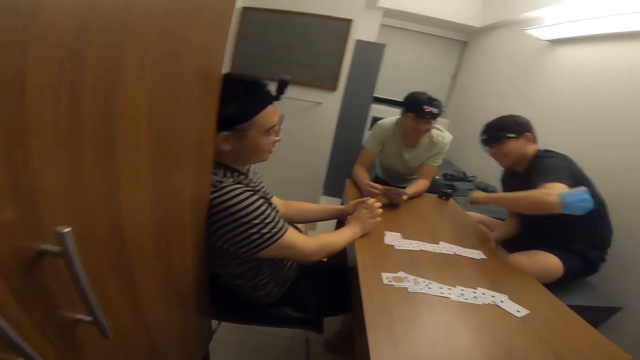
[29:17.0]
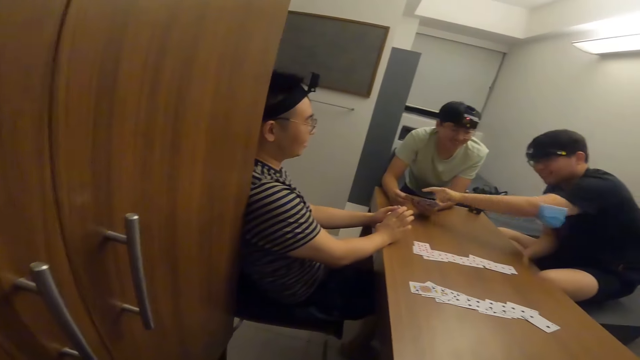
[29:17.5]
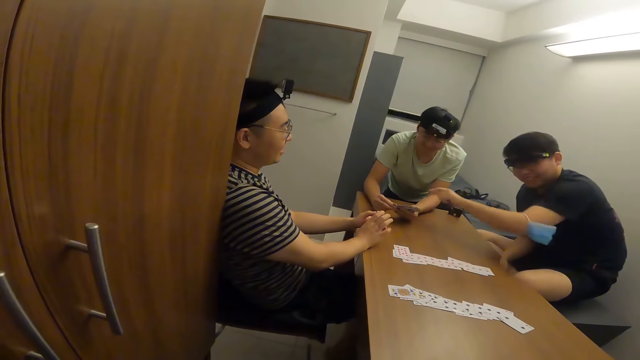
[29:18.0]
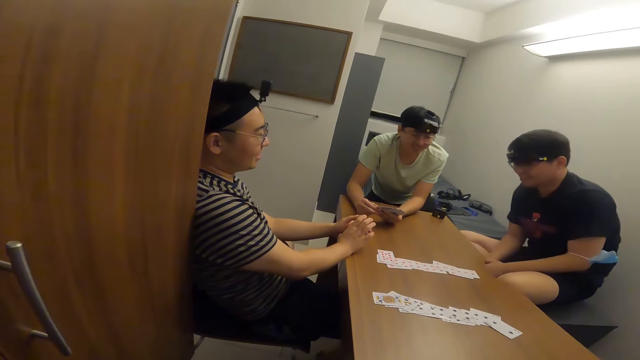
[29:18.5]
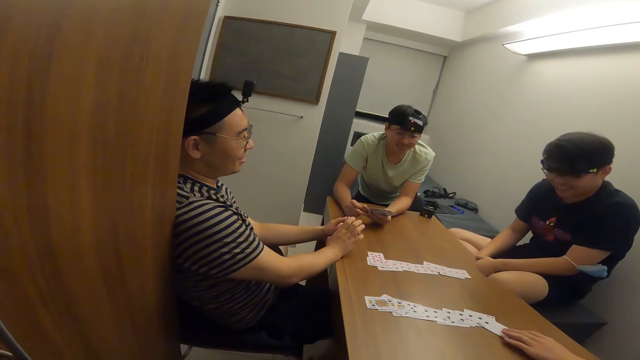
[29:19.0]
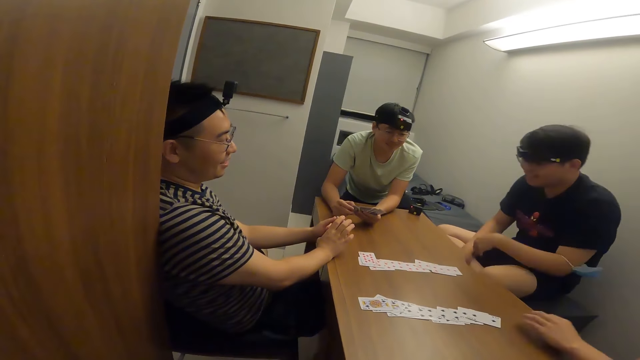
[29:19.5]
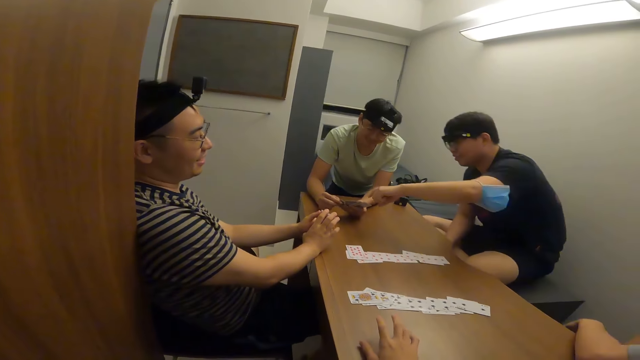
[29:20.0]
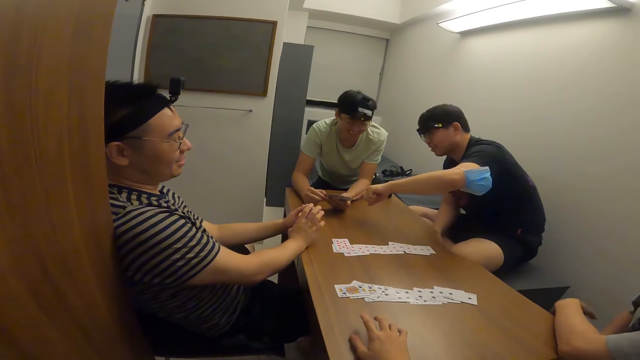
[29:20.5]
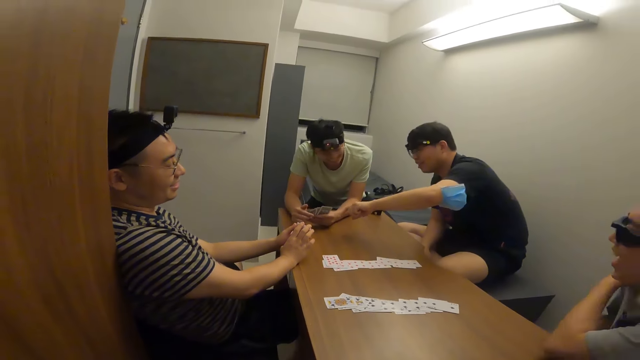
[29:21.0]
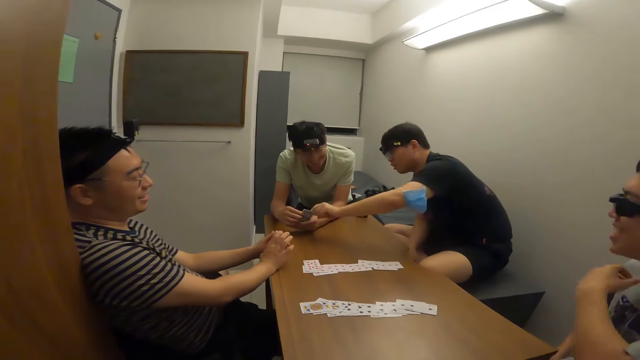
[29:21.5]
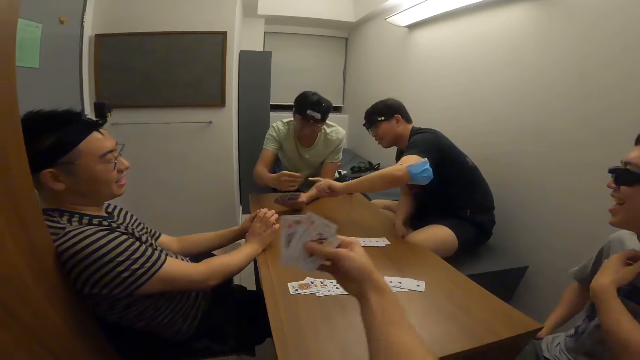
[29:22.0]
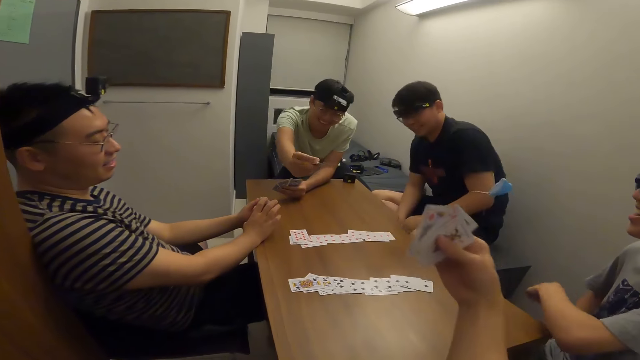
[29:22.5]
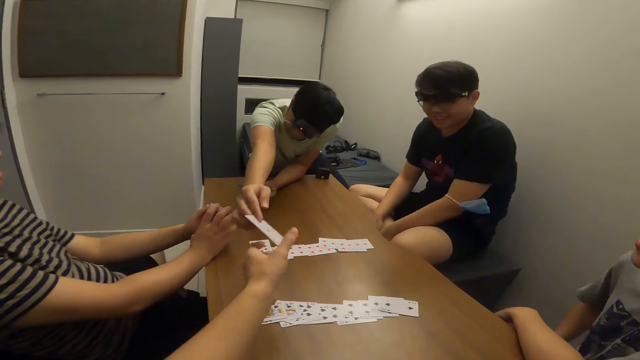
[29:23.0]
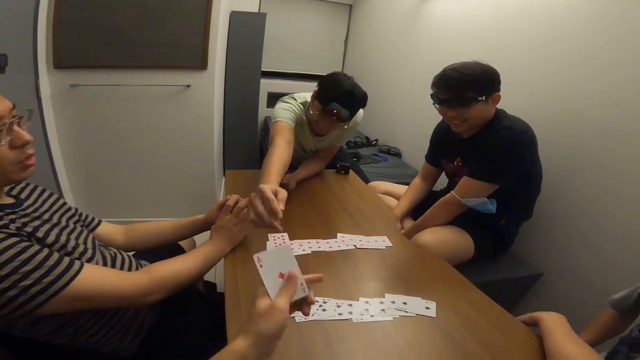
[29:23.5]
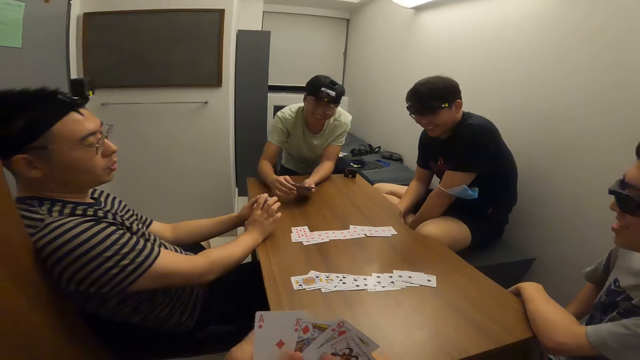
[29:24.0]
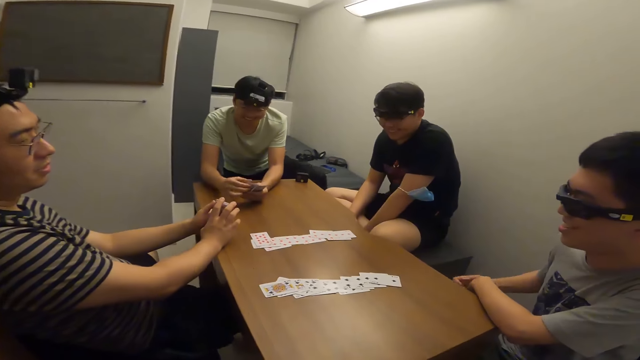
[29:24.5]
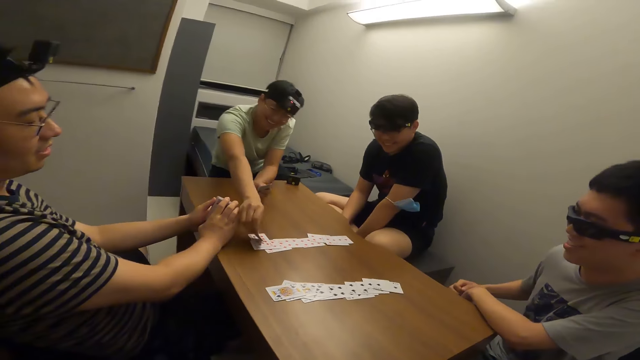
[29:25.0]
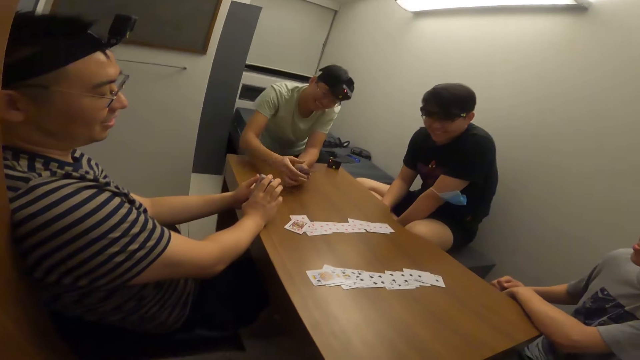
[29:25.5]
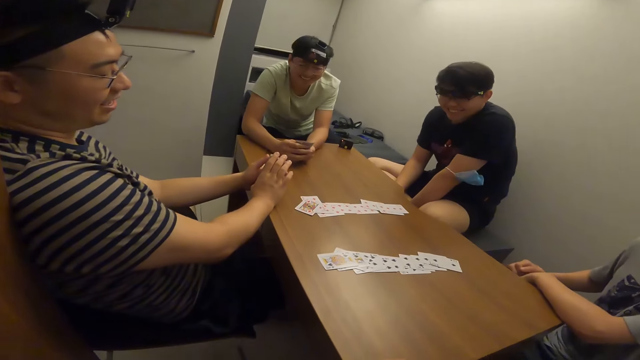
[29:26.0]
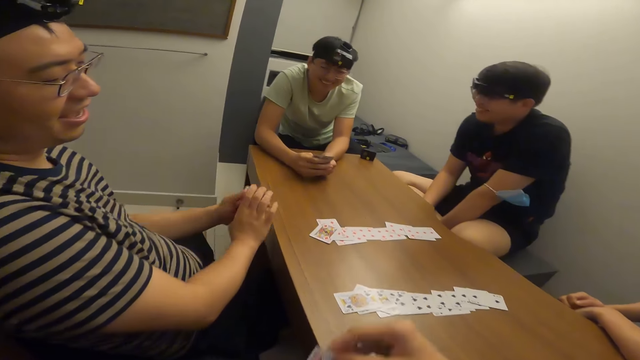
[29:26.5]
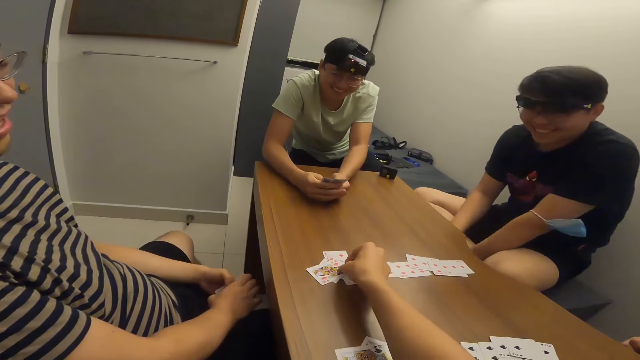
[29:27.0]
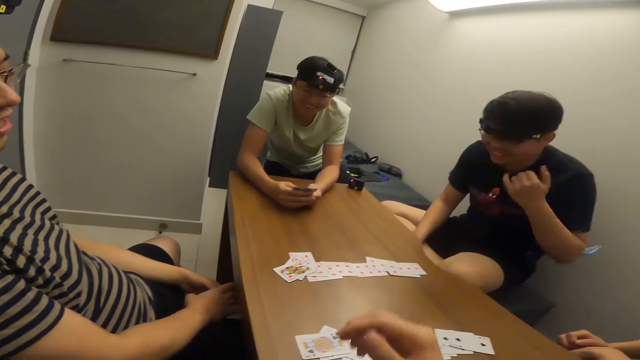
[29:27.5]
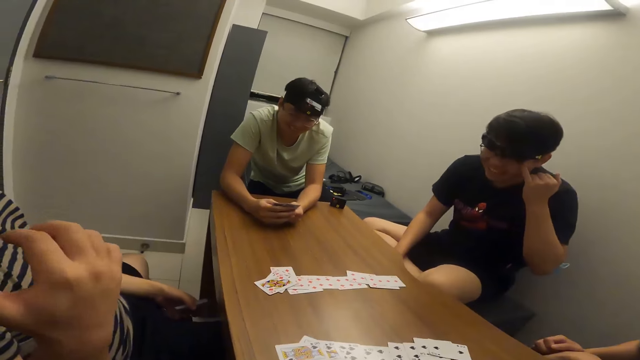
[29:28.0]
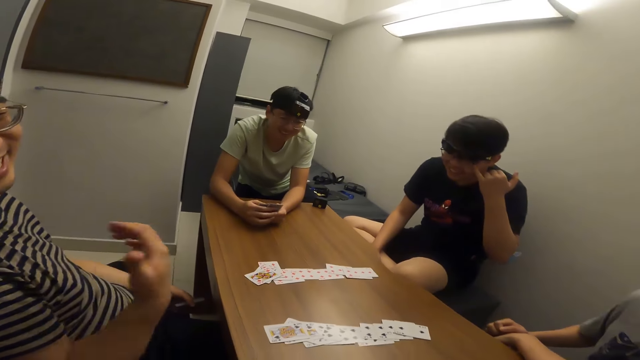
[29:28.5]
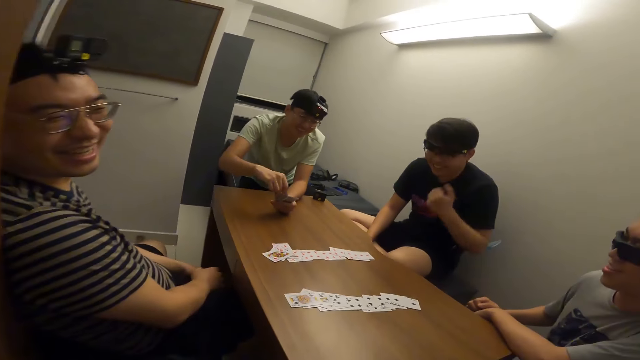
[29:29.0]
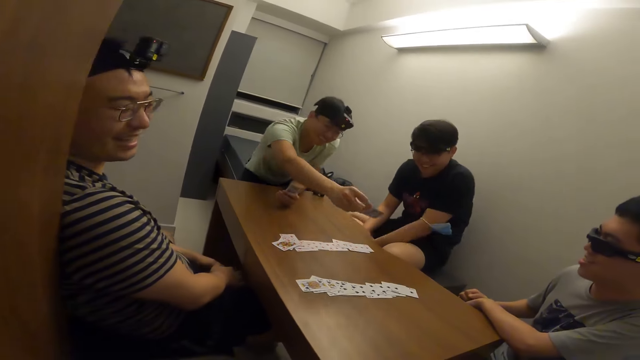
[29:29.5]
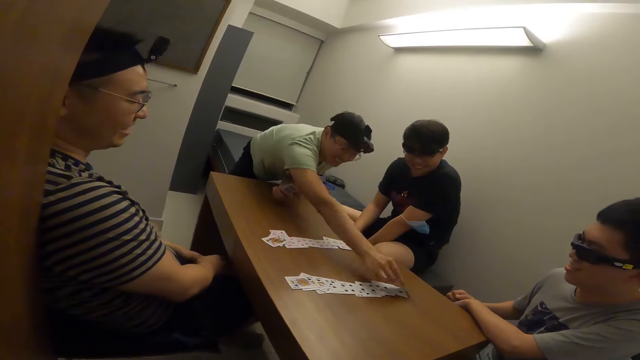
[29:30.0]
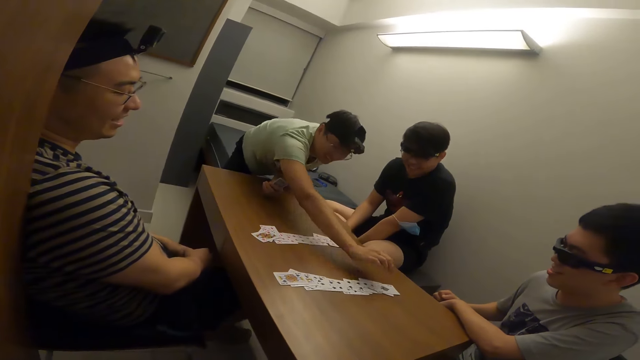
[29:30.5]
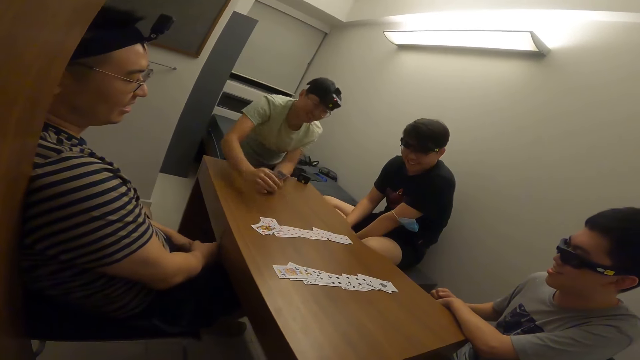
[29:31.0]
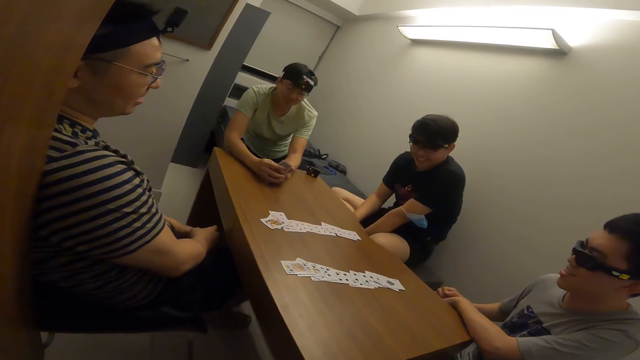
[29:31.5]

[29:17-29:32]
A person makes a gesture. A man passes a card to the camera wearer with his right hand. The man places a card on the table with his right hand. The camera wearer places a card on the table with his right hand. The man places a card on the table with his right hand.

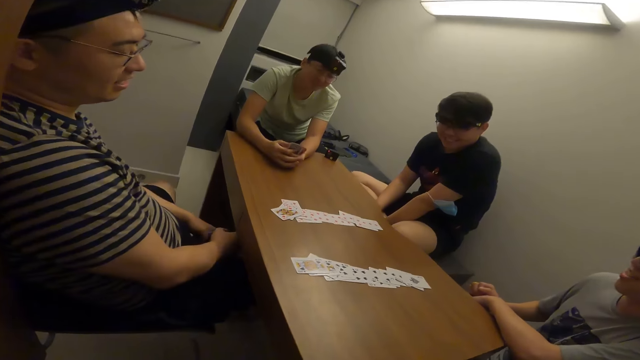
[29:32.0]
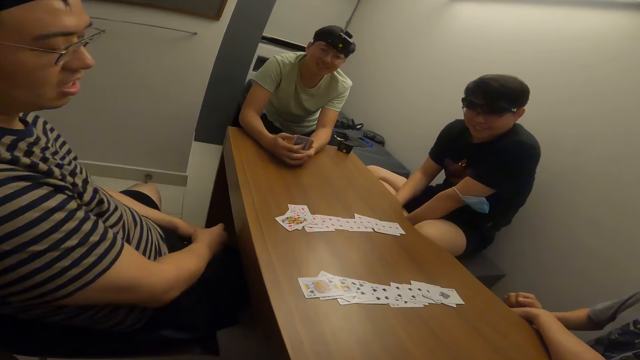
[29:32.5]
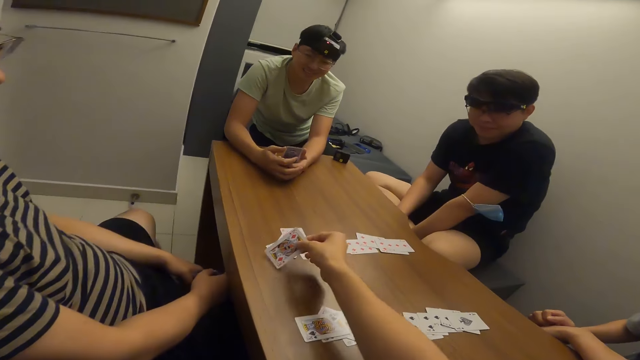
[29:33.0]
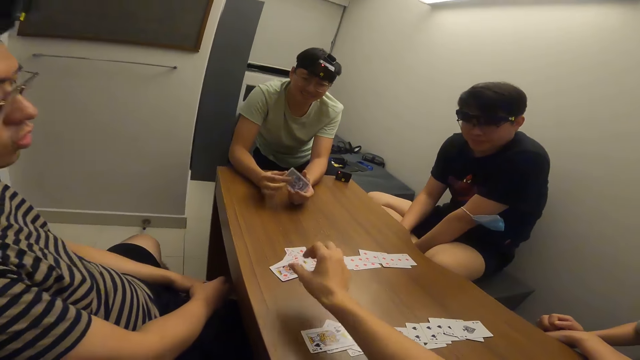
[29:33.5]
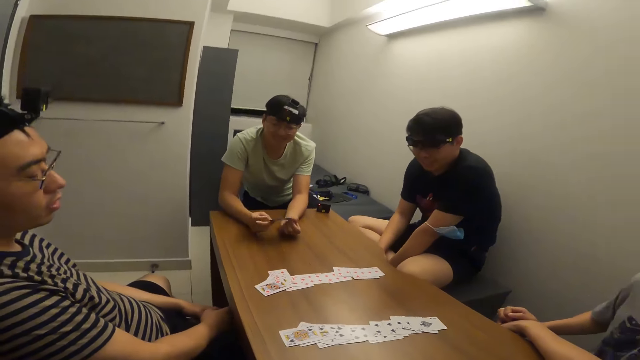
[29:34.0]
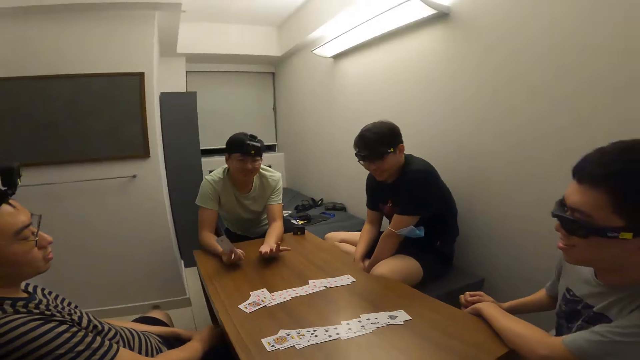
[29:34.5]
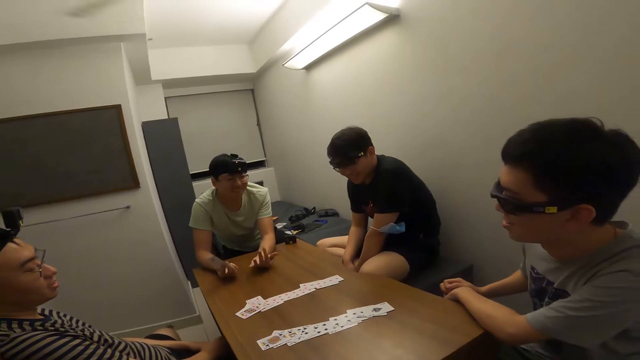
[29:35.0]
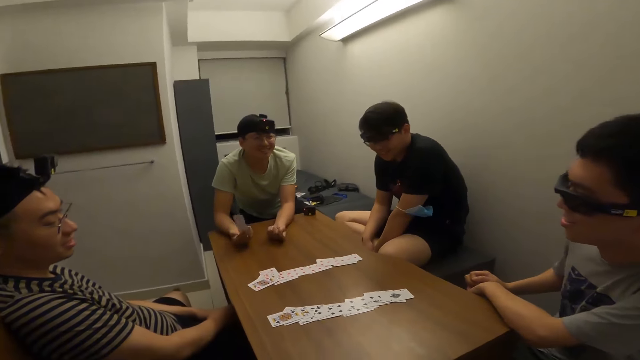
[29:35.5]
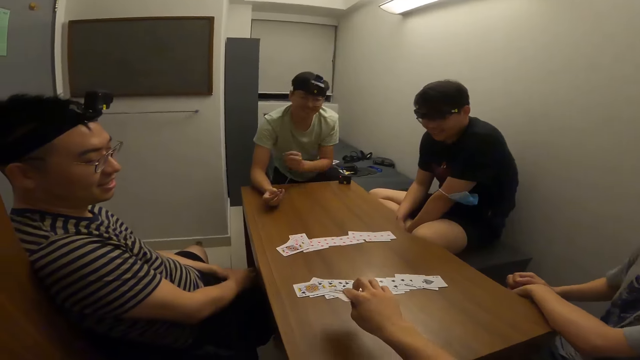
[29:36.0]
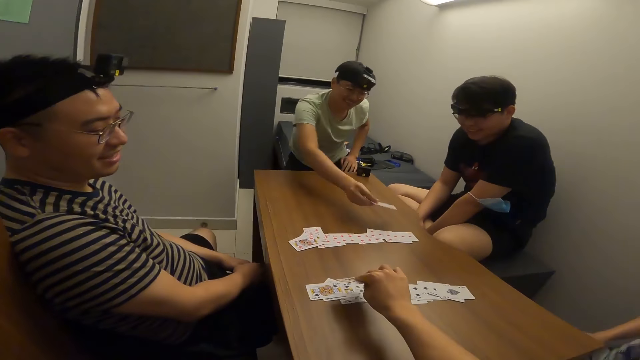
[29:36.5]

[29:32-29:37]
The camera wearer places a card on the table with his right hand. A person makes a gesture.
